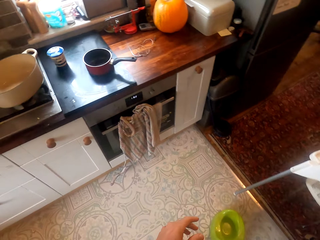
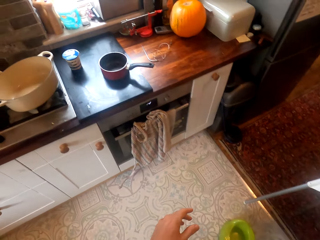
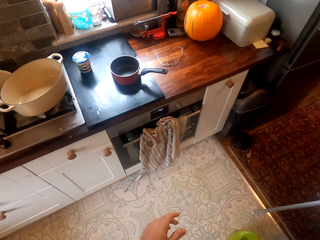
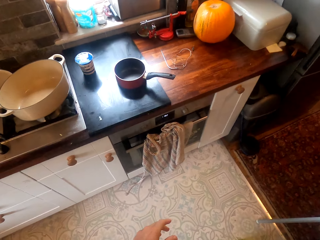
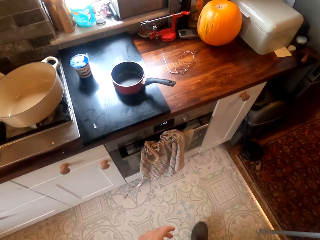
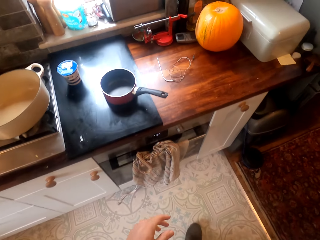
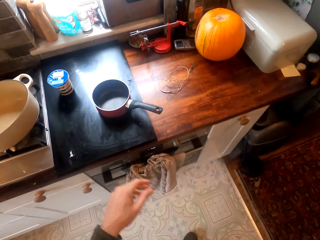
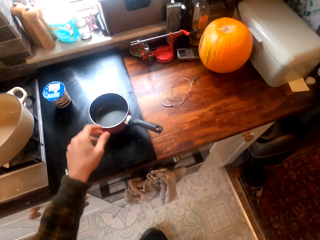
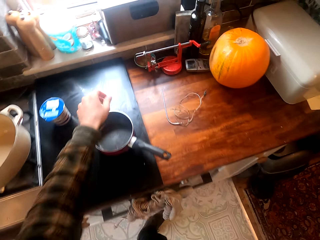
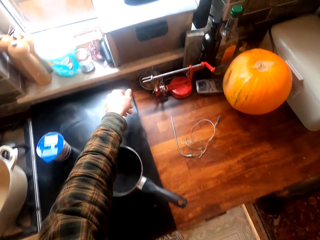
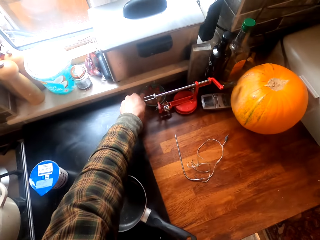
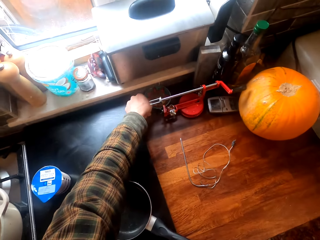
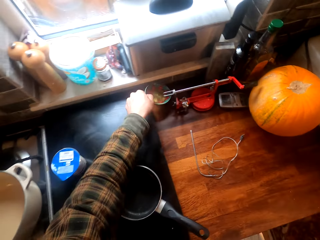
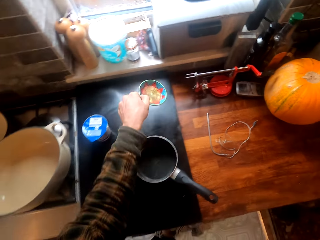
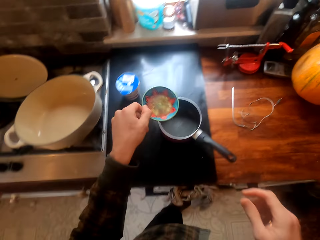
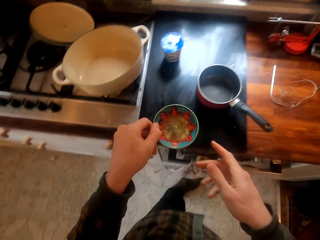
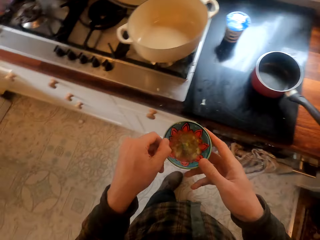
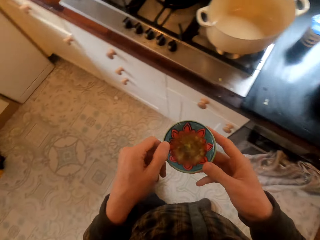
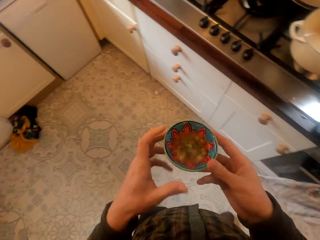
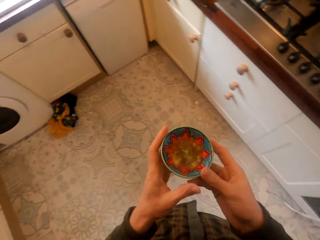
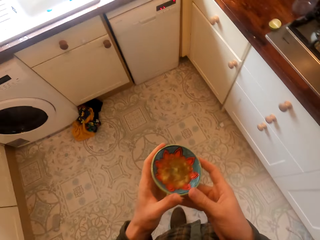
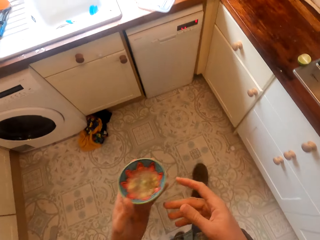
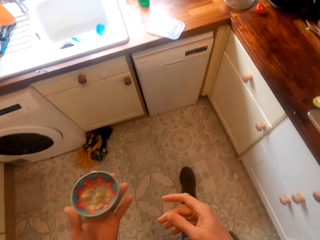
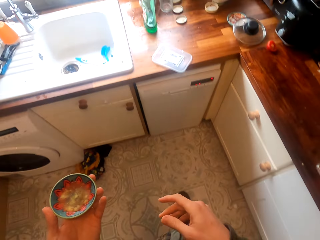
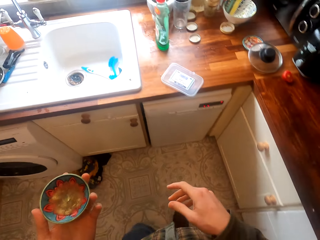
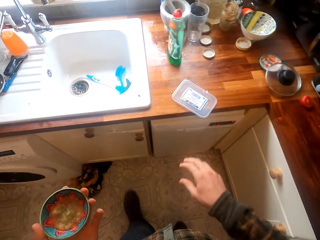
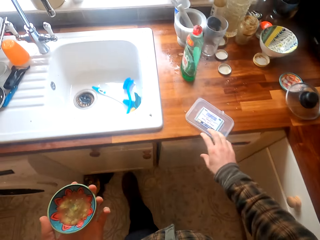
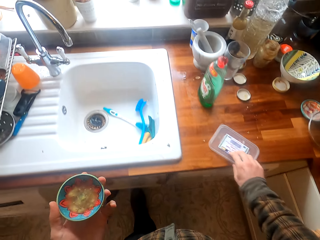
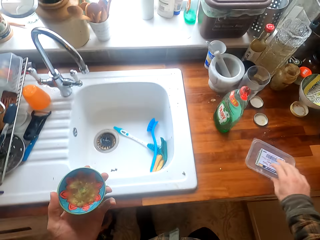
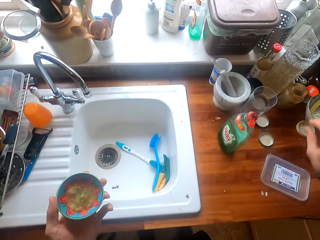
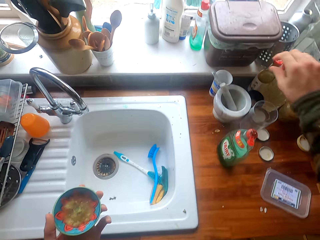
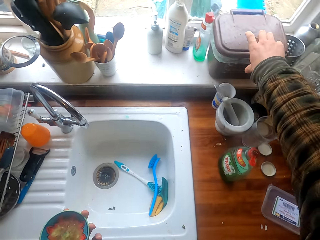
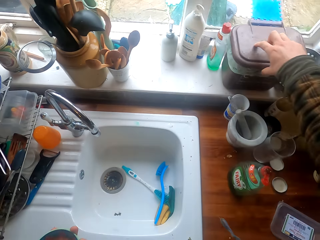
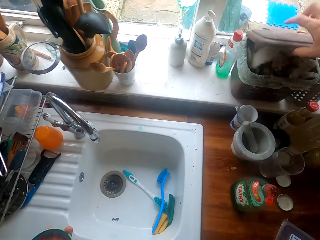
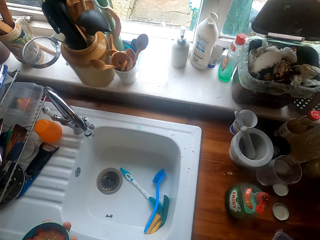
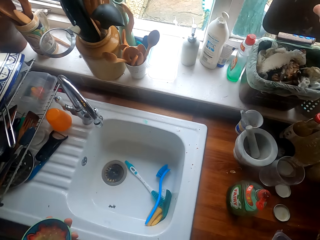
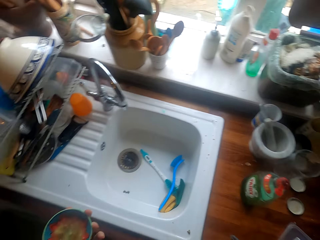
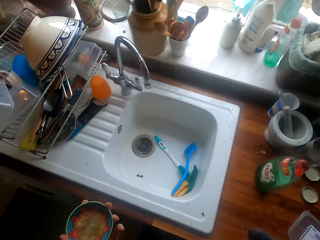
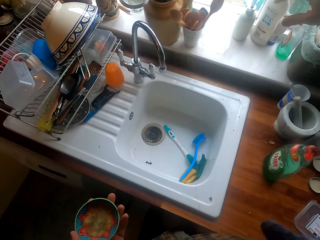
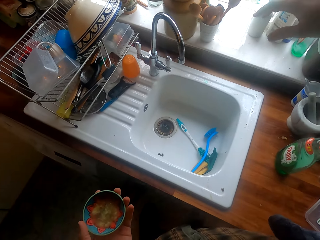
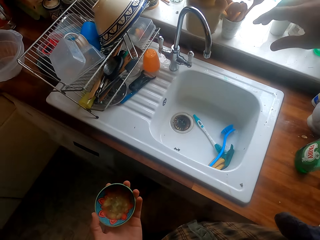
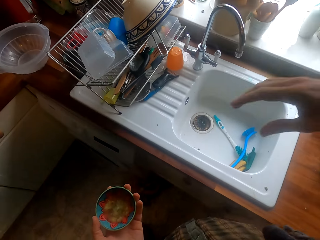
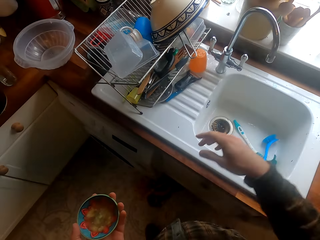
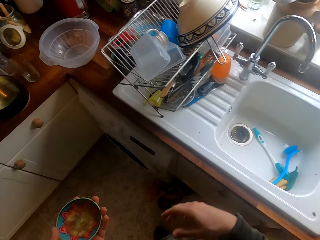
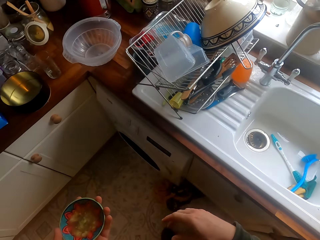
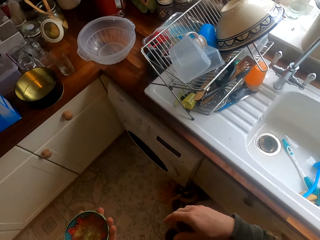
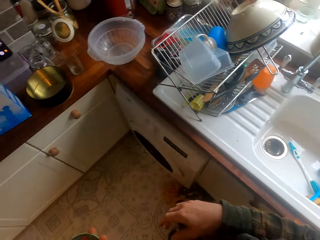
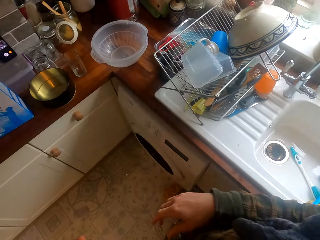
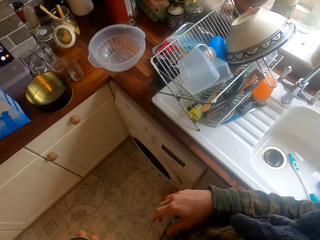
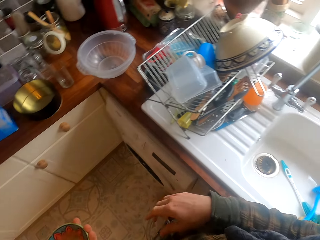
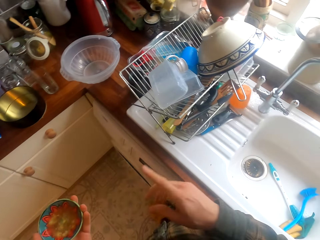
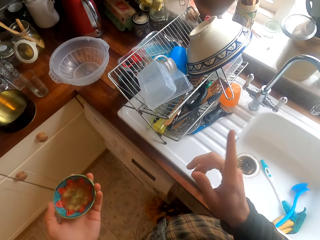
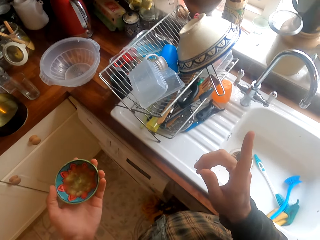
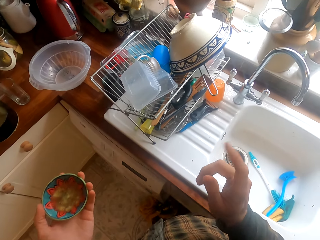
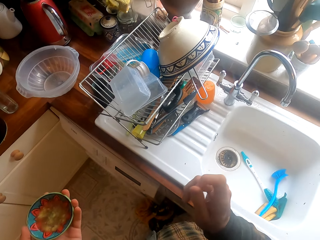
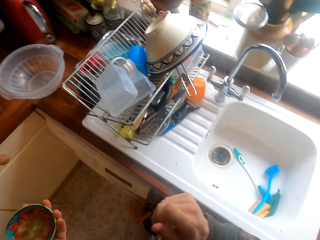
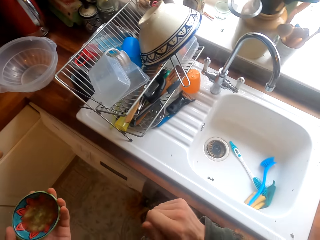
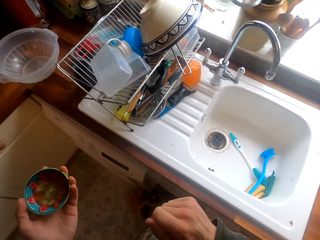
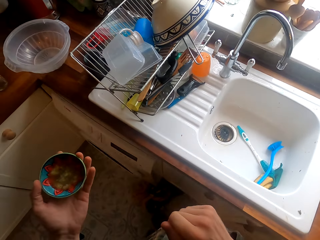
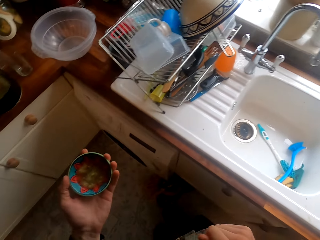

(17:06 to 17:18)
The camera wearer picks a bowl or plate from the table. They walk in the room, move a container lid, and open the dustbin container. They converse to a woman.

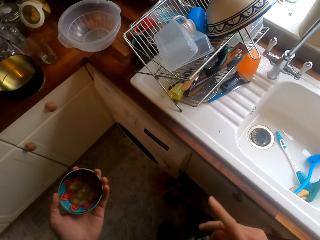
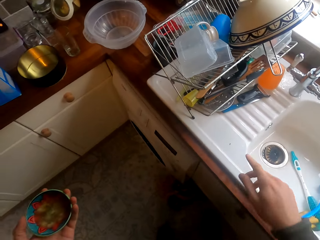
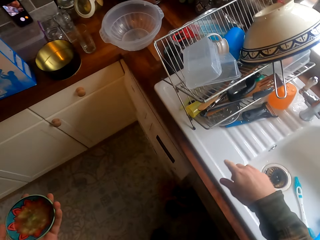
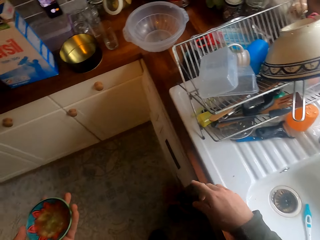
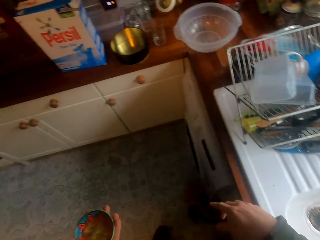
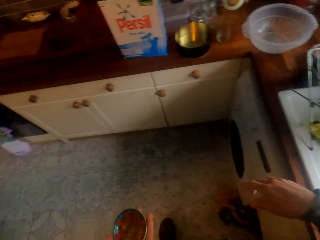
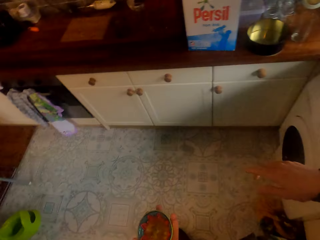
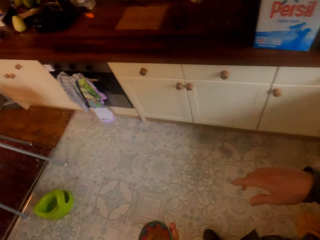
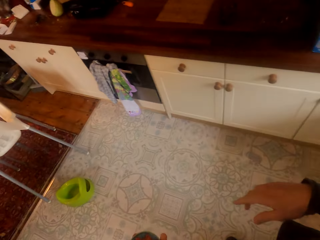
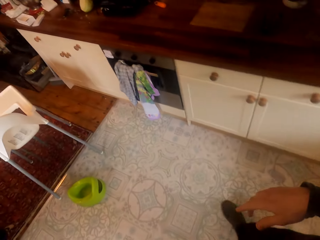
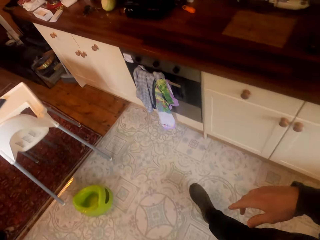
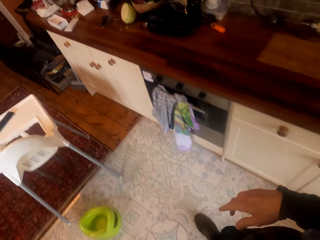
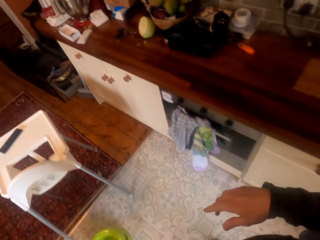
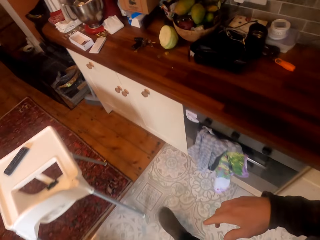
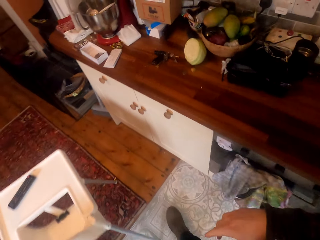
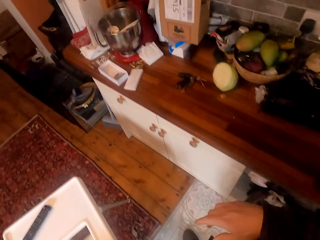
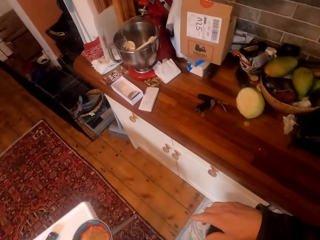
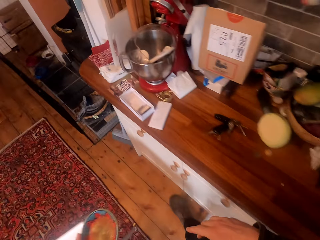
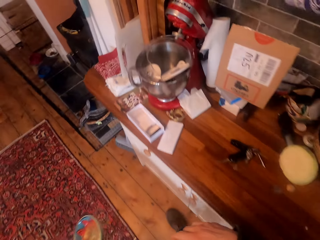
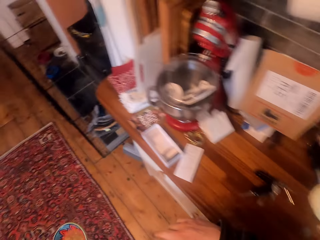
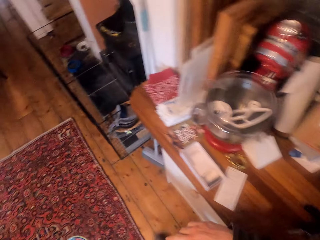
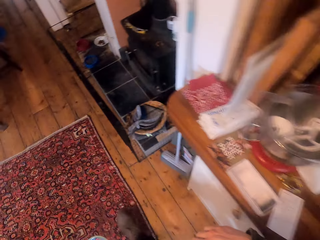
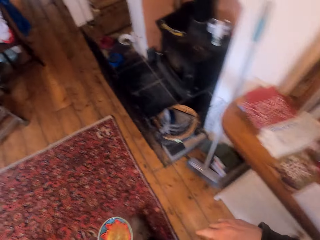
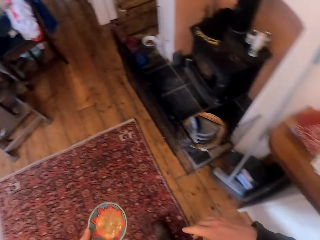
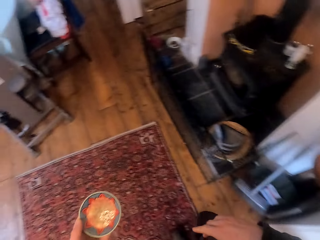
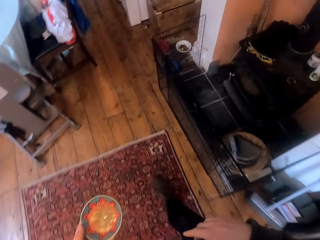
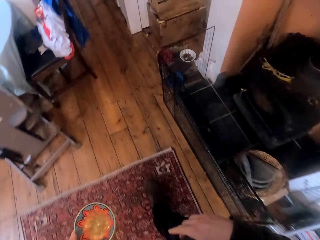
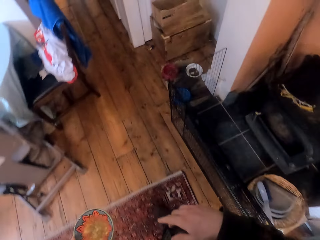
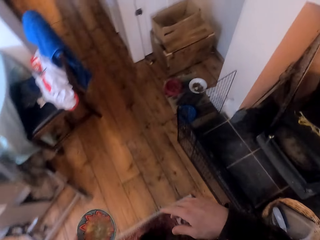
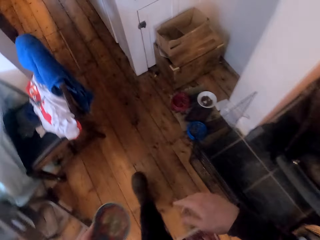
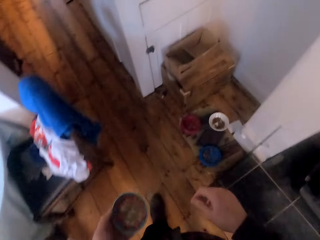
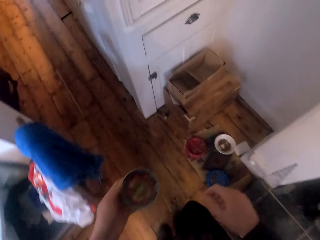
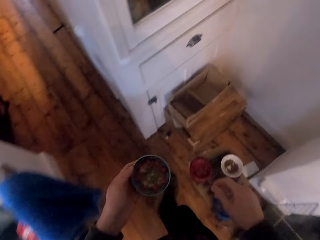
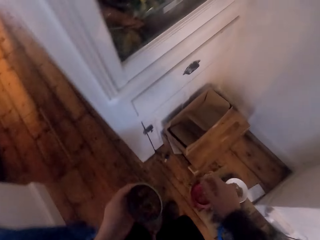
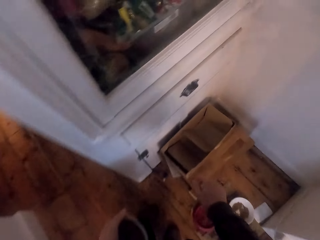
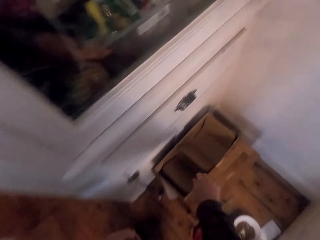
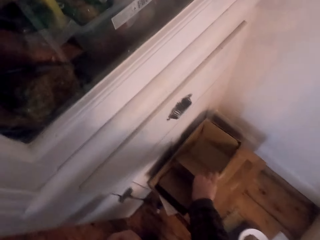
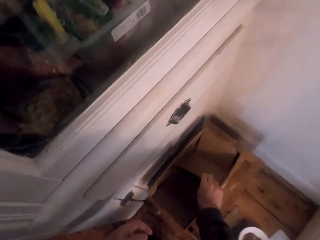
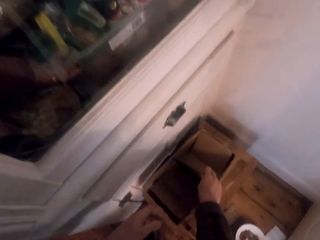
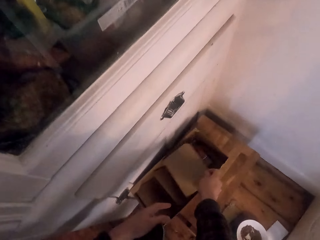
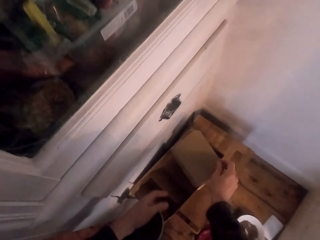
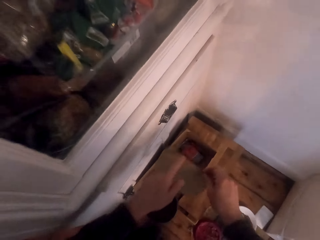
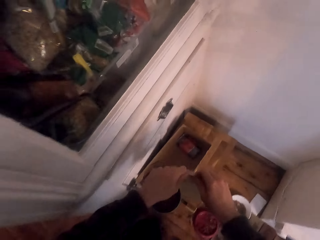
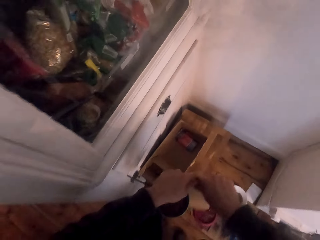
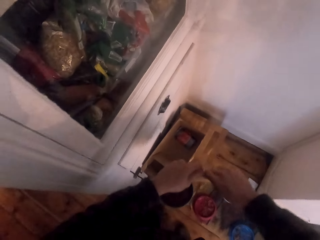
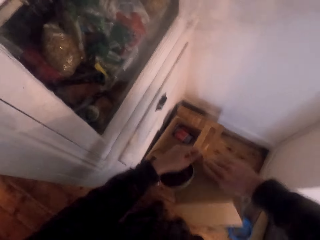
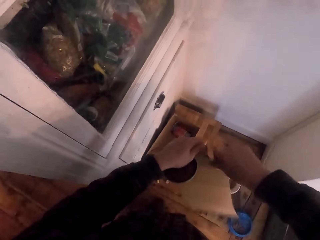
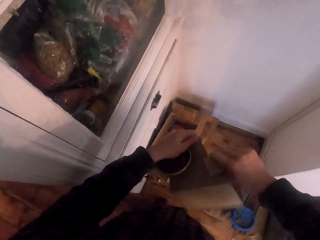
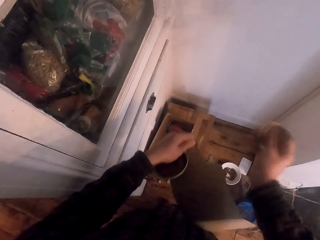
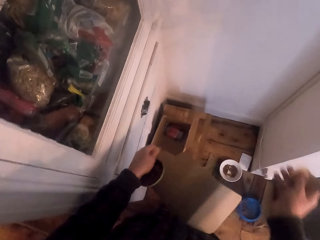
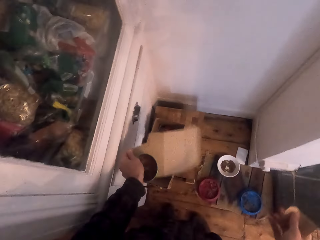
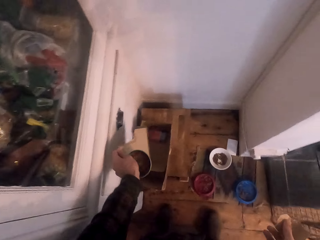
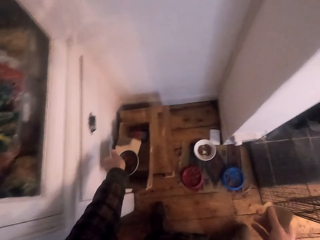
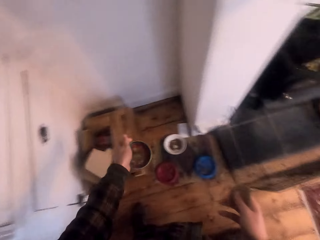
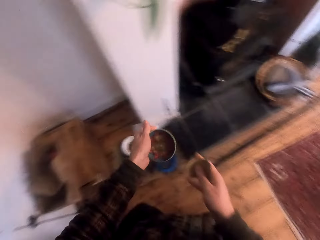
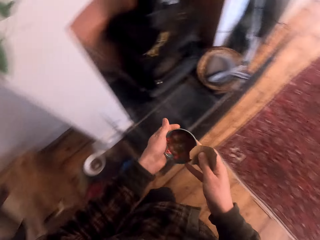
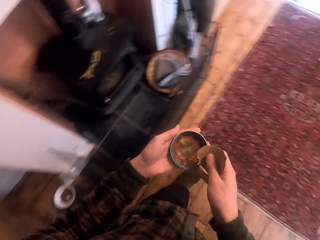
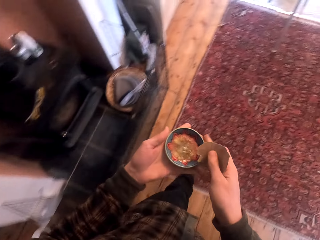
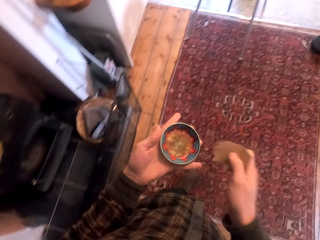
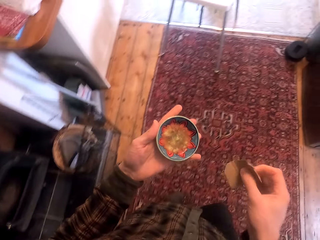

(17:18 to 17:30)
The camera wearer walks in the house. They pick a piece of box from the box, tear the box, and drop the box.
